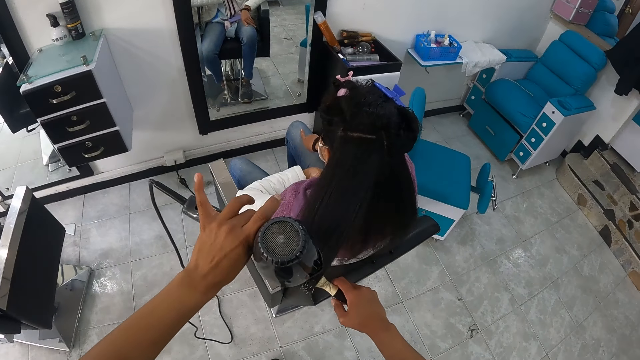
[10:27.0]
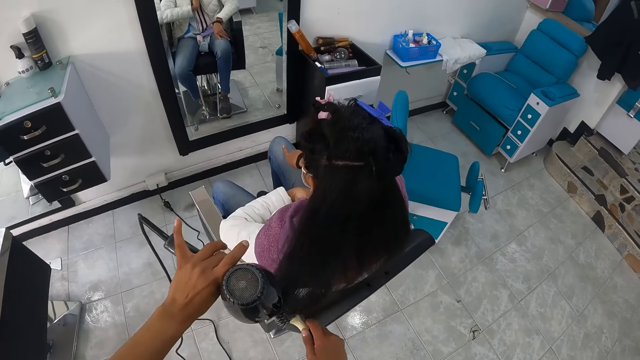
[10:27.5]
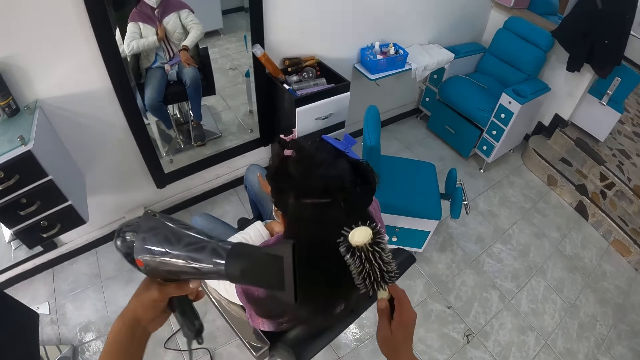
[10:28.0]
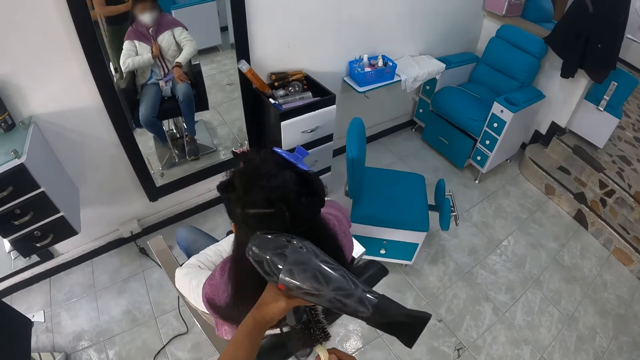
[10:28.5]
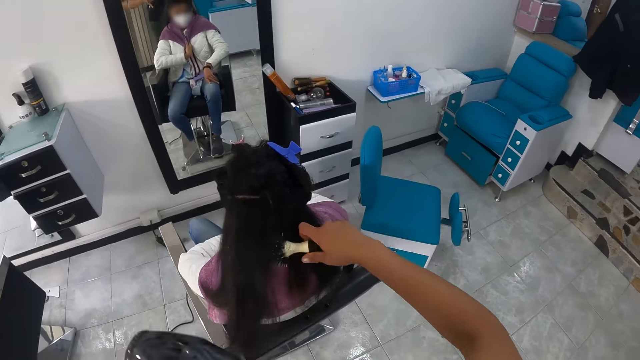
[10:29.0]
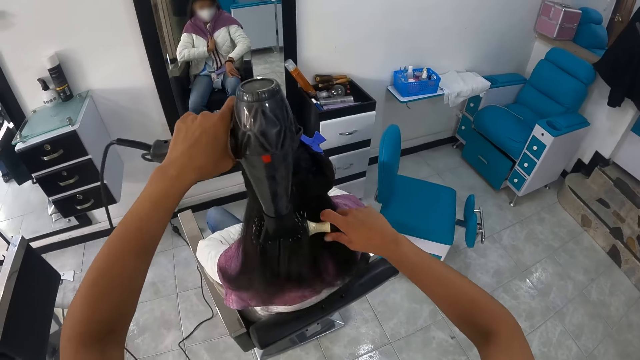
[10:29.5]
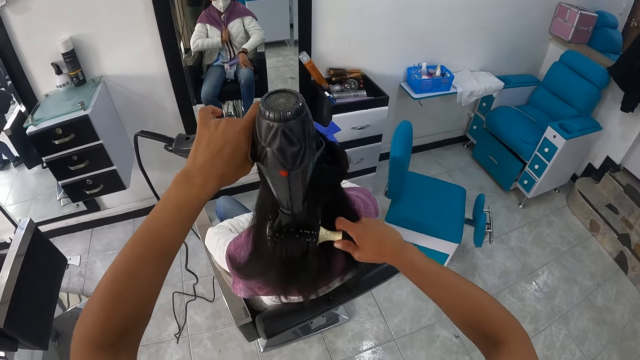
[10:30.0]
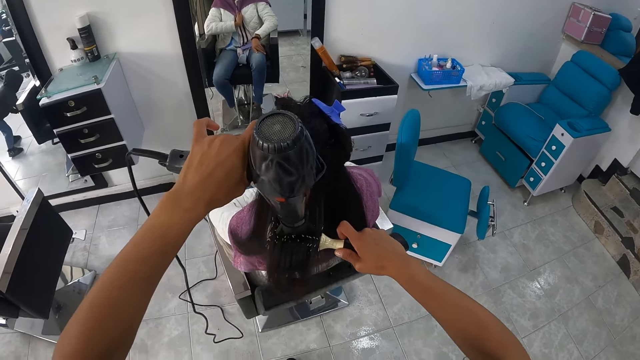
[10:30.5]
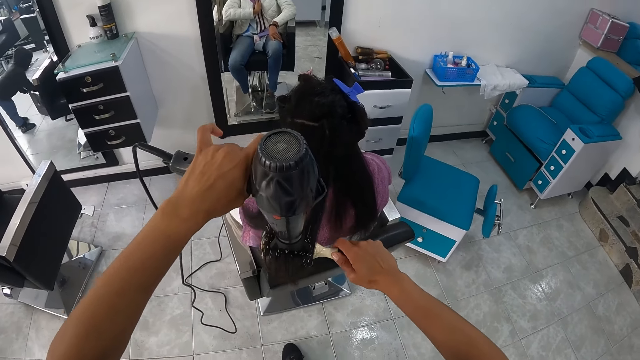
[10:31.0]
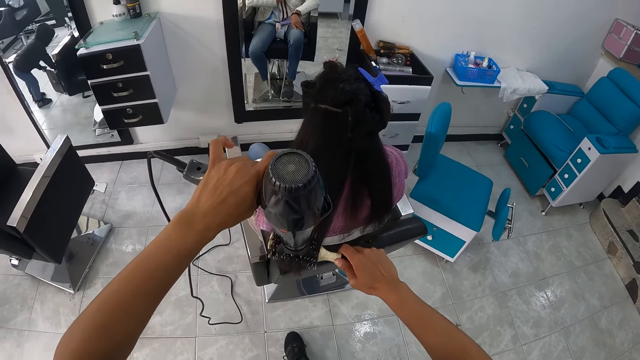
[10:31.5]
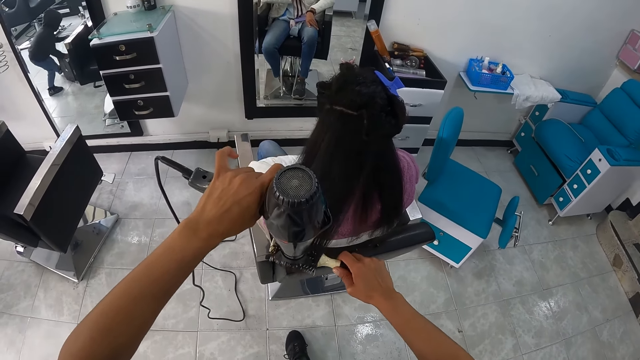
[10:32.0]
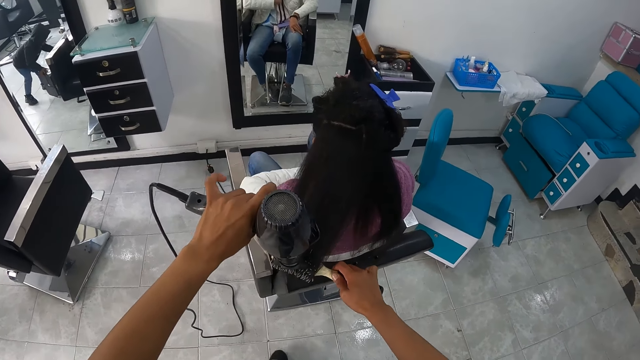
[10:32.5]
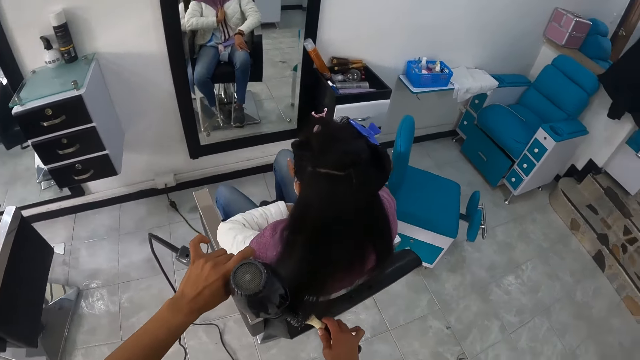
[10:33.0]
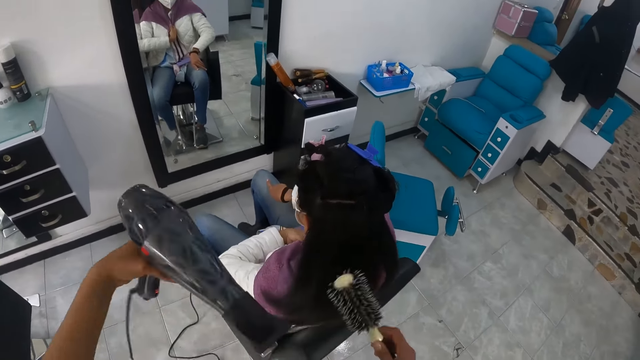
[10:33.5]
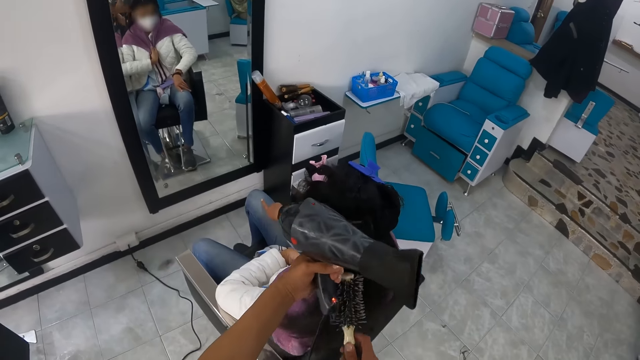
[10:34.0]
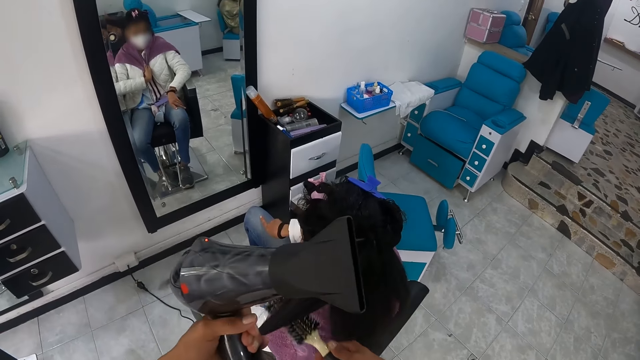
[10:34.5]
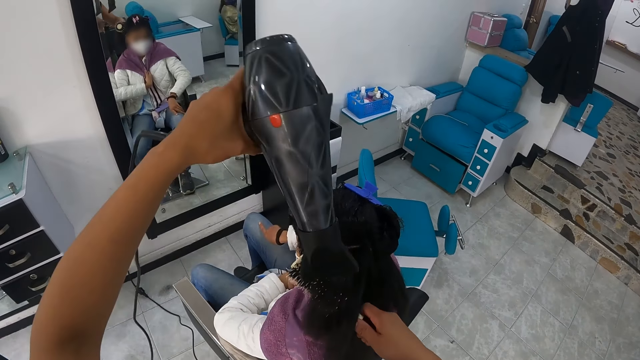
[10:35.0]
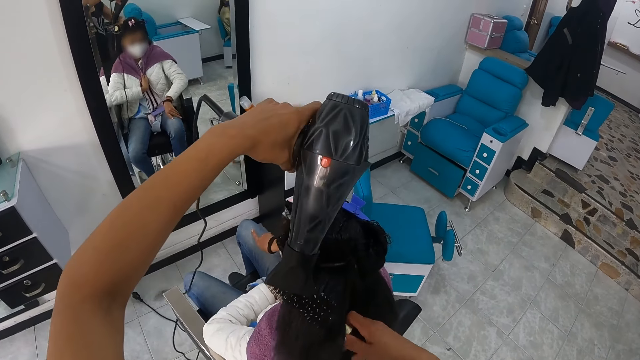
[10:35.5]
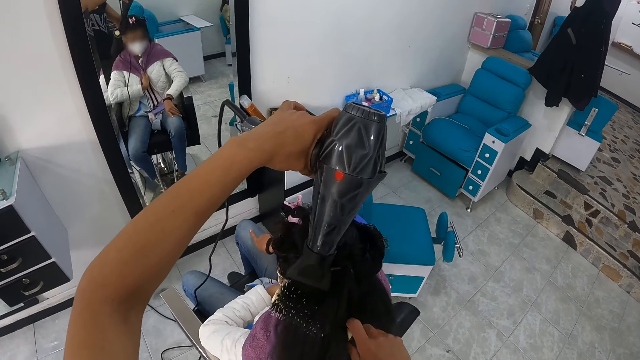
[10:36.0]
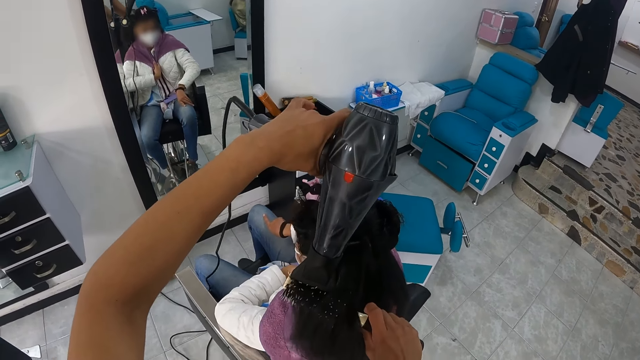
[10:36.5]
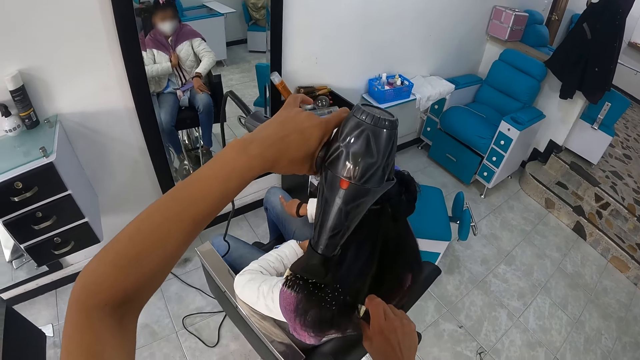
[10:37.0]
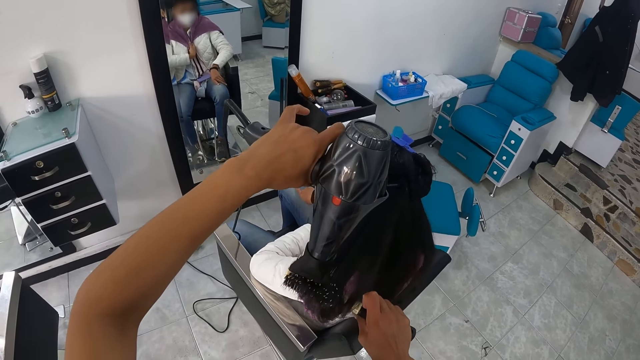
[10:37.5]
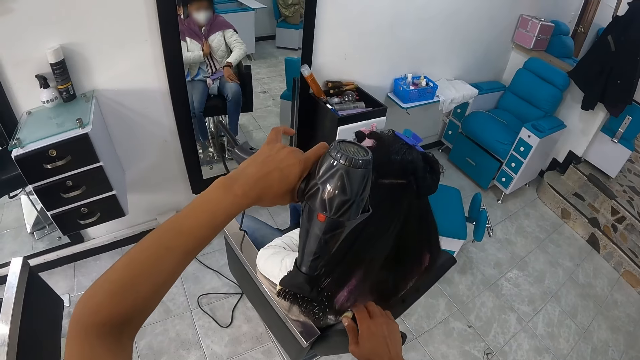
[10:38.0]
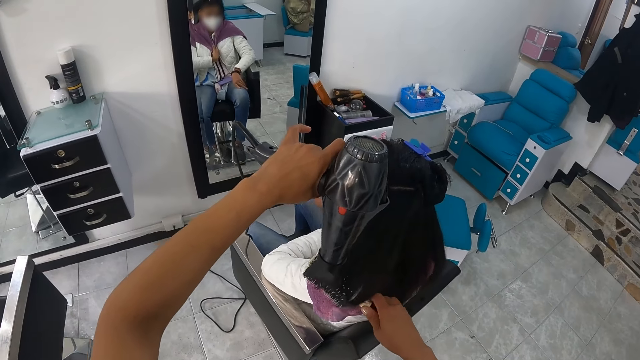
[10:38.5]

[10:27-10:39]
The camera wearer straightens the hair of a lady with a rolling comb brush. They straighten the hair of the lady with a blow dry machine. They straighten the hair of the lady with the rolling comb brush. They straighten the hair of the lady with the blow dry machine.

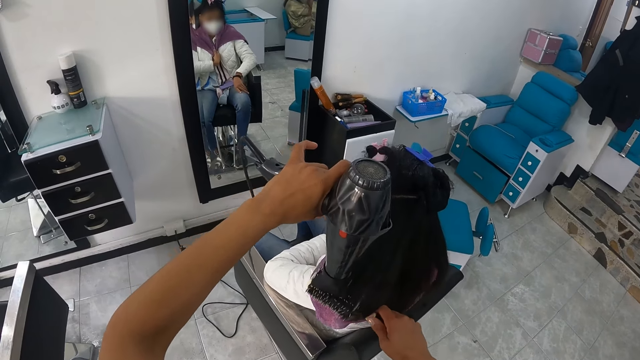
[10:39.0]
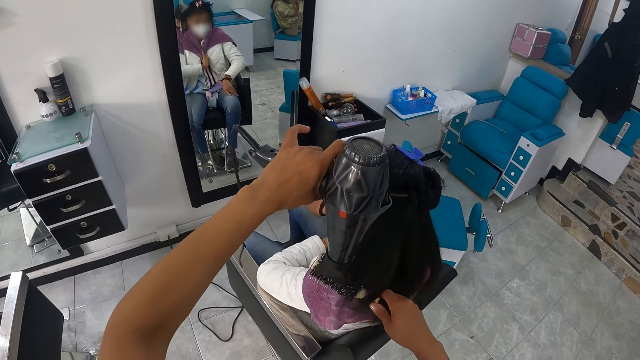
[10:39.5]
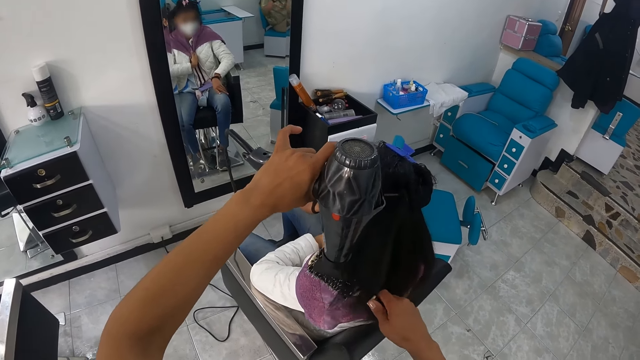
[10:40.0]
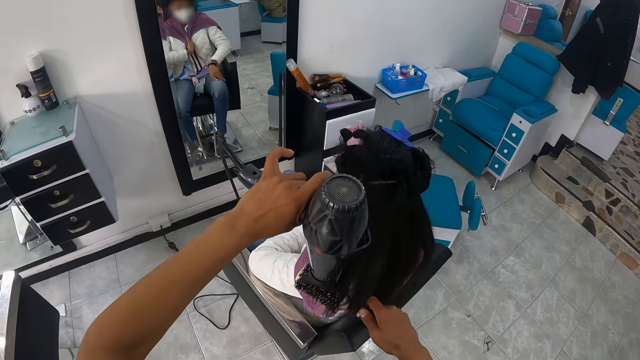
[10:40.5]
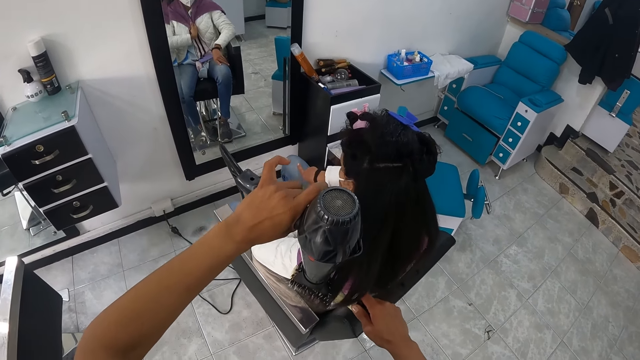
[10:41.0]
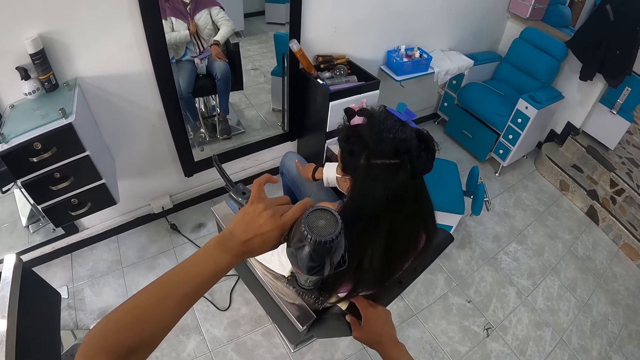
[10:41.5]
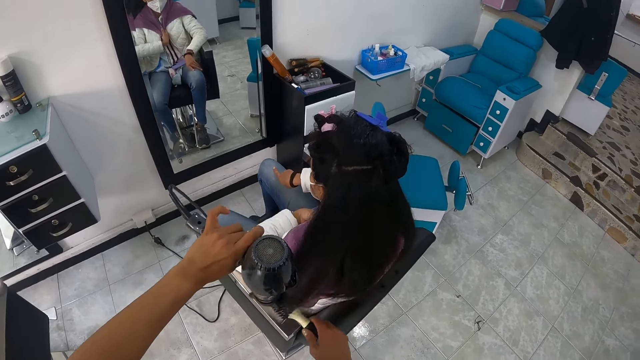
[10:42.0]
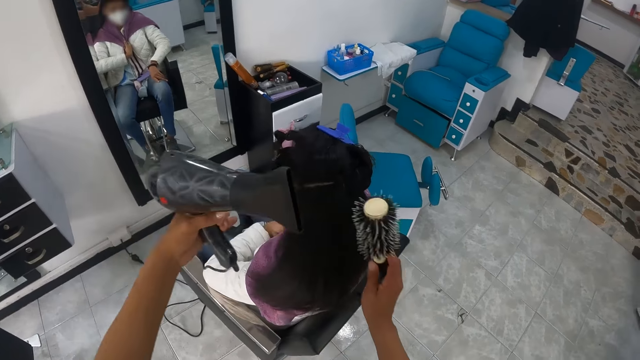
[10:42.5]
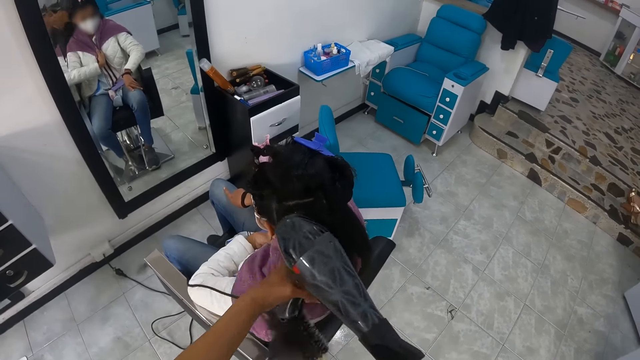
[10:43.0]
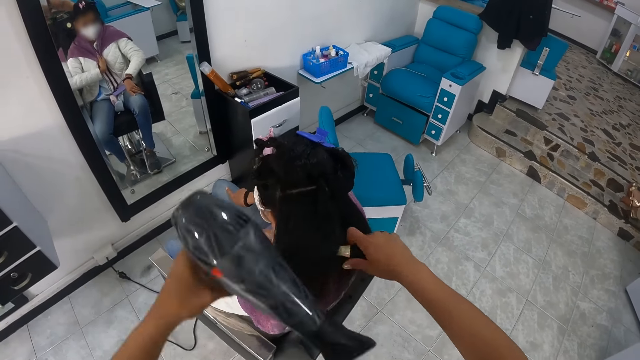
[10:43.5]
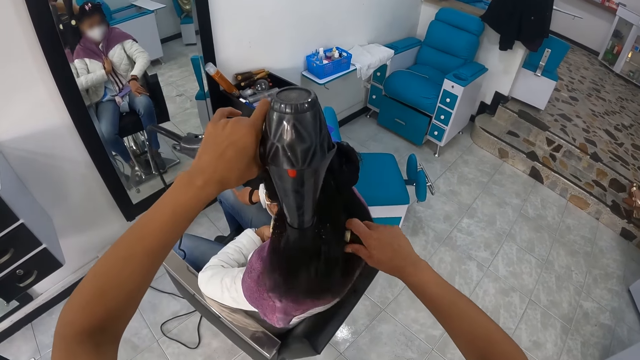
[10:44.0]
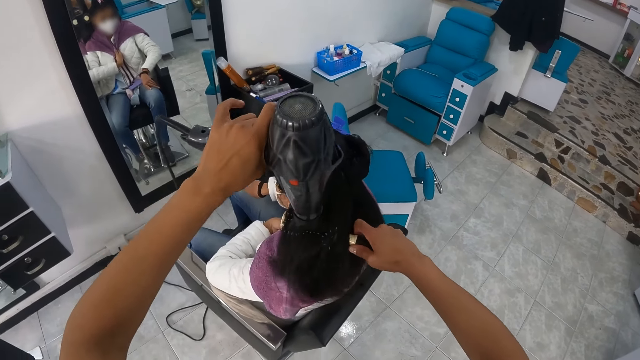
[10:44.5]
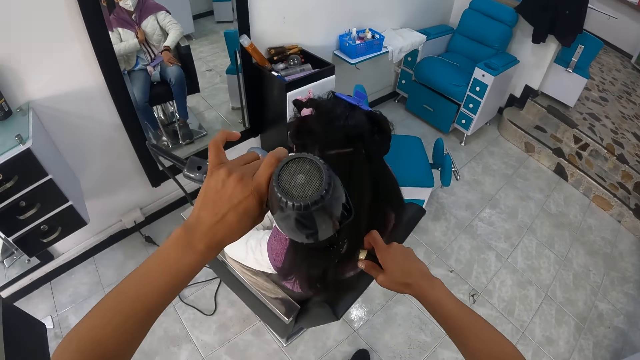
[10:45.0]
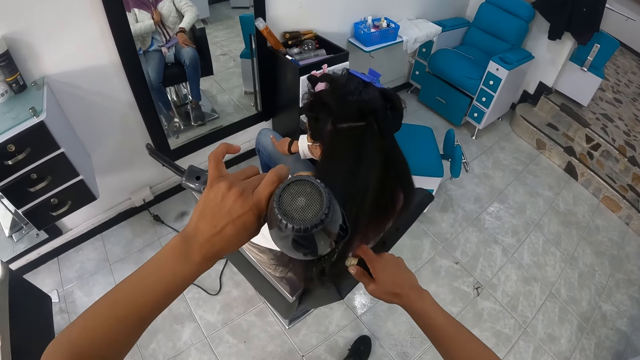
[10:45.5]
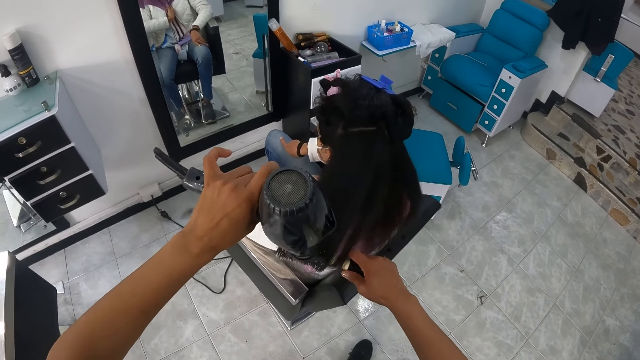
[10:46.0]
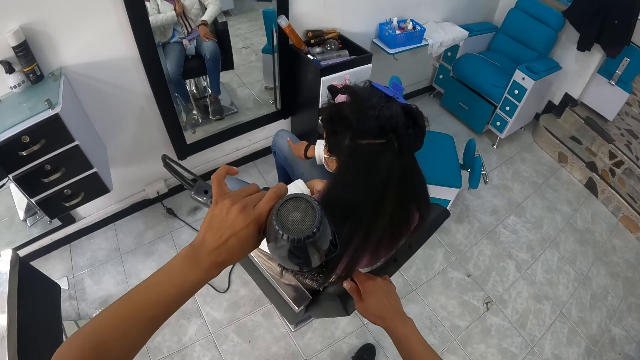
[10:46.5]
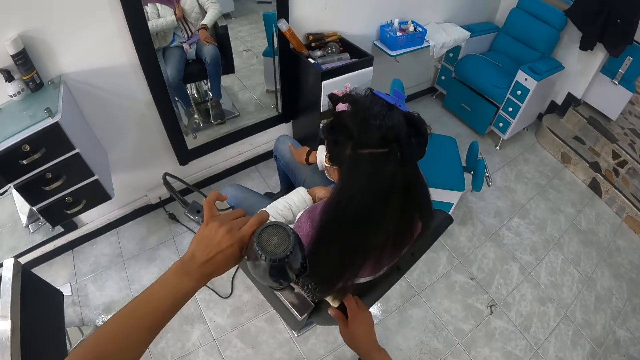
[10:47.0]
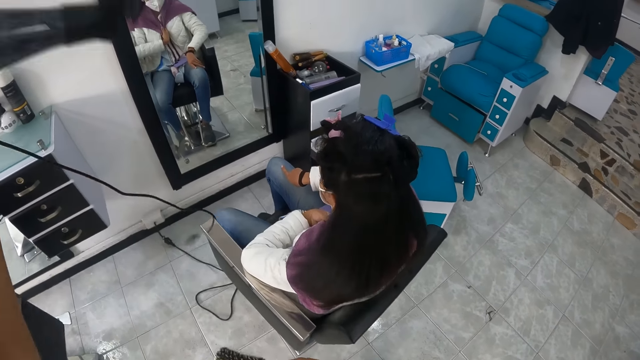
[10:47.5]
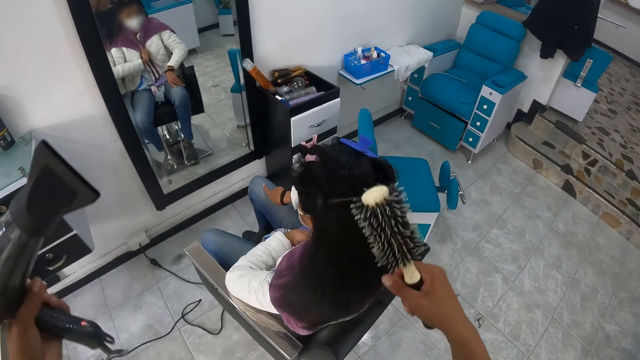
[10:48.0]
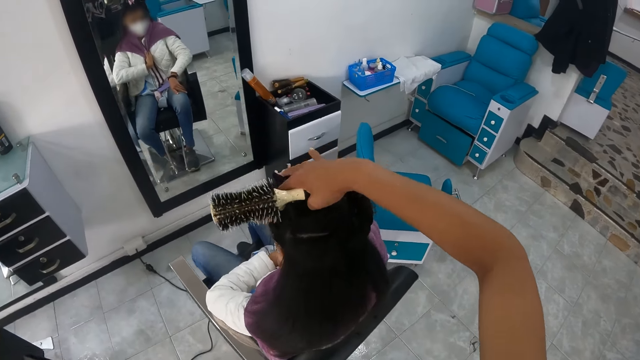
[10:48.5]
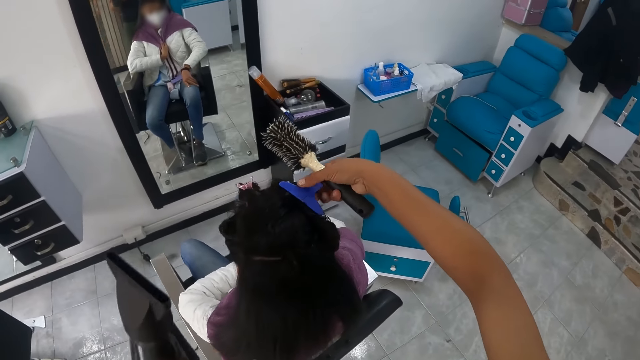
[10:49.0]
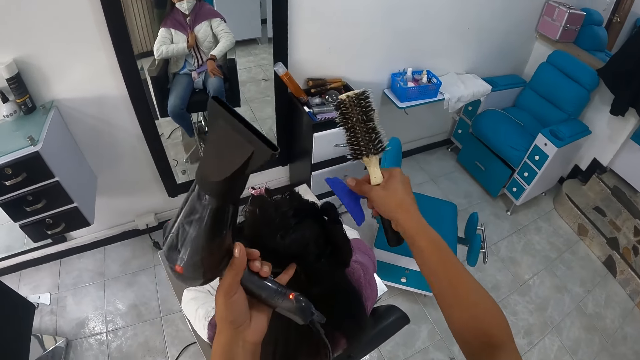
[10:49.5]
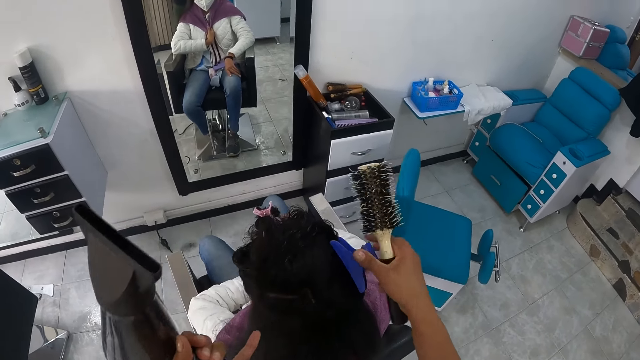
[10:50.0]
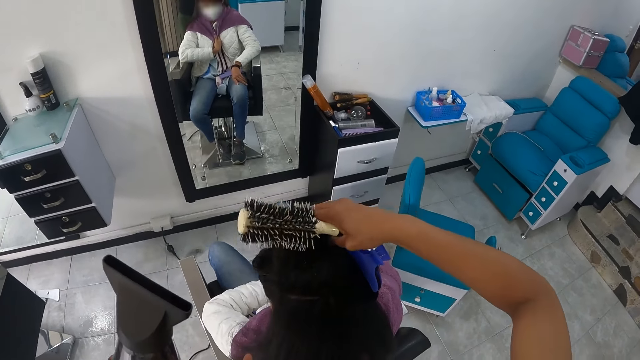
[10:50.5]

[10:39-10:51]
The camera wearer straightens the hair of a lady with a rolling comb brush. He straightens the hair of the lady with the rolling comb brush again. He straightens the hair of the lady with a blow dry machine. He adjusts the hair peg on the hair of the lady with both hands. He removes a hair clip with the right hand and puts the hair clip on the lady's hair with the right hand. He blows dry the hair of the lady with the hair dryer in his left hand and a blowout brush in his right hand.
